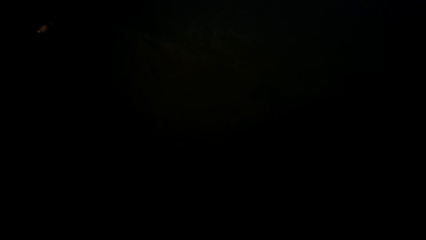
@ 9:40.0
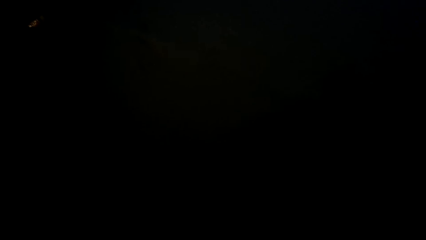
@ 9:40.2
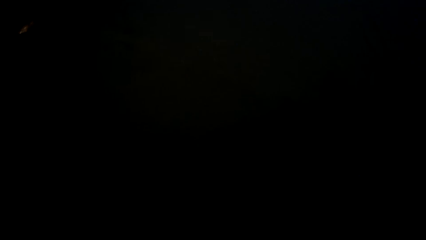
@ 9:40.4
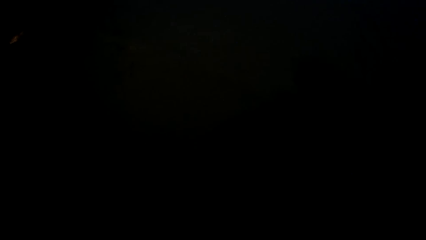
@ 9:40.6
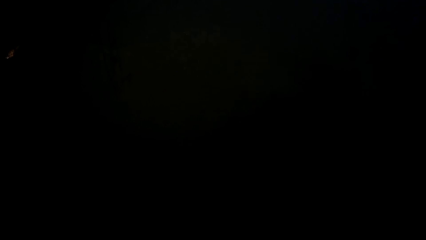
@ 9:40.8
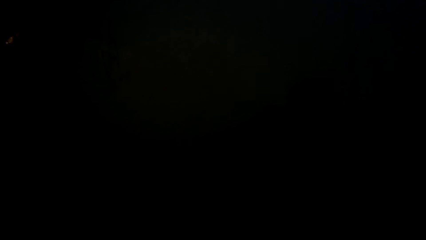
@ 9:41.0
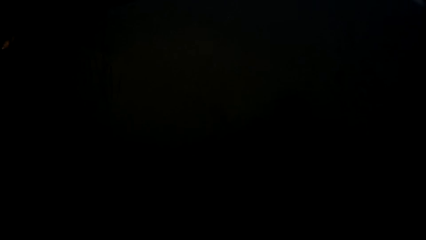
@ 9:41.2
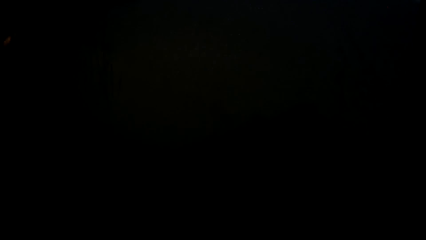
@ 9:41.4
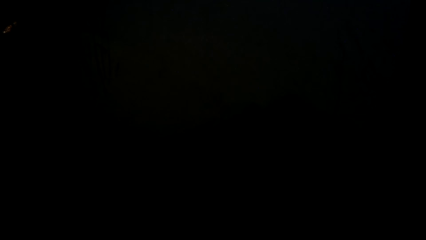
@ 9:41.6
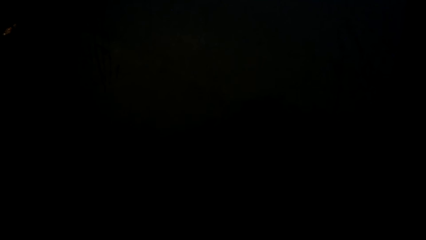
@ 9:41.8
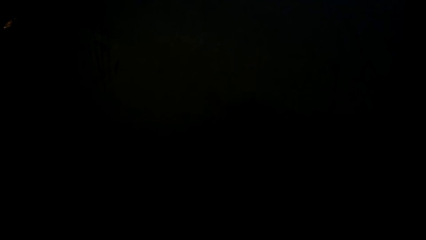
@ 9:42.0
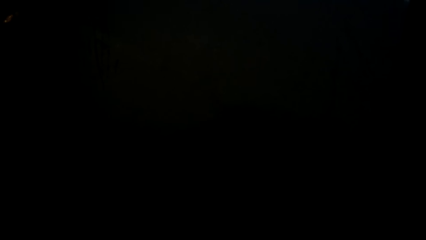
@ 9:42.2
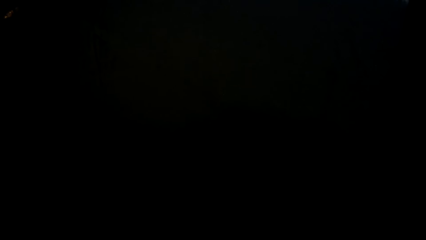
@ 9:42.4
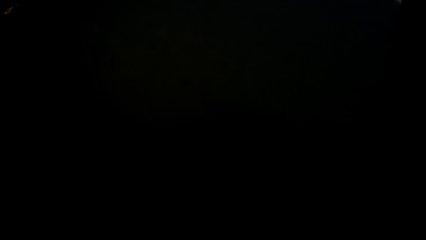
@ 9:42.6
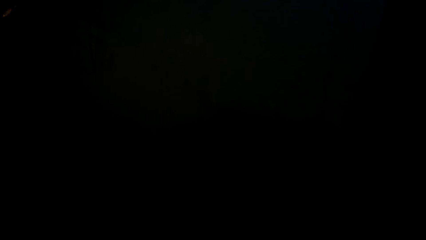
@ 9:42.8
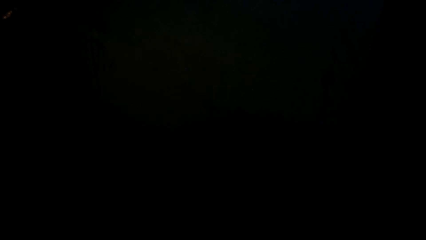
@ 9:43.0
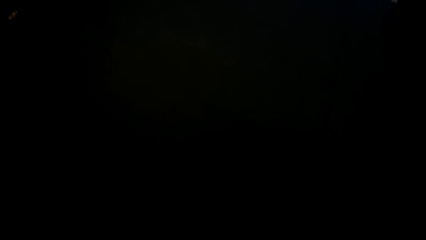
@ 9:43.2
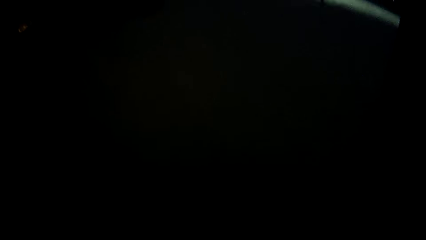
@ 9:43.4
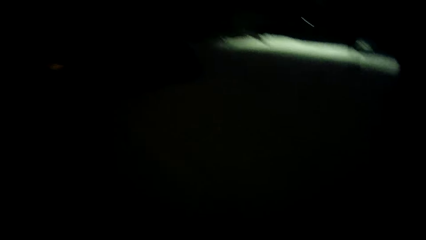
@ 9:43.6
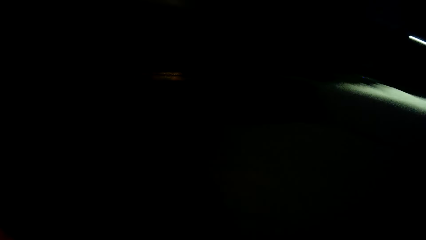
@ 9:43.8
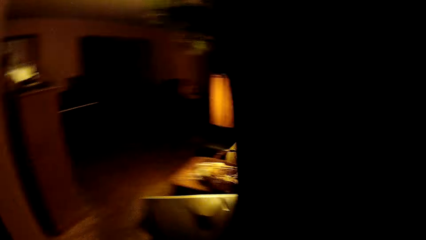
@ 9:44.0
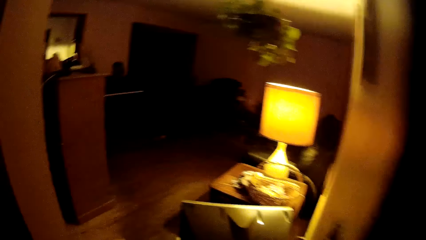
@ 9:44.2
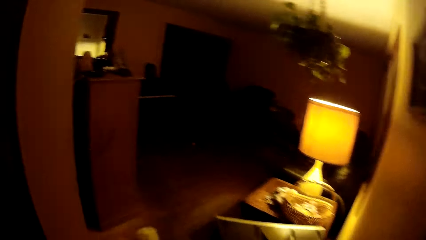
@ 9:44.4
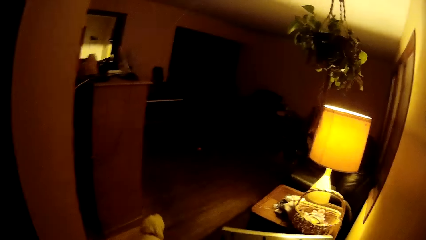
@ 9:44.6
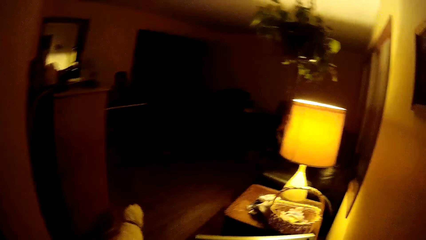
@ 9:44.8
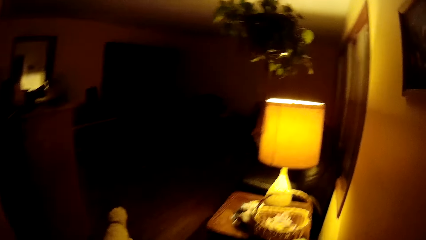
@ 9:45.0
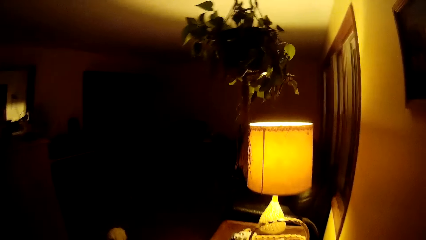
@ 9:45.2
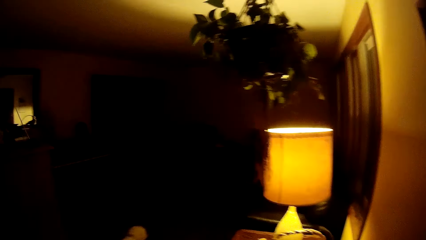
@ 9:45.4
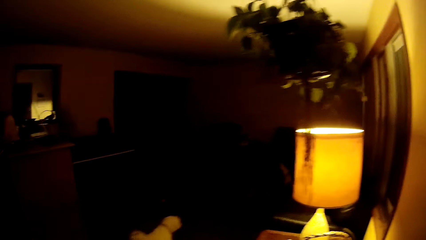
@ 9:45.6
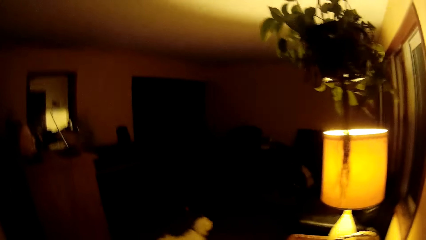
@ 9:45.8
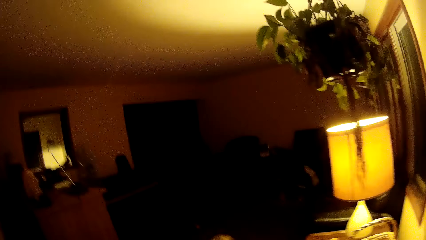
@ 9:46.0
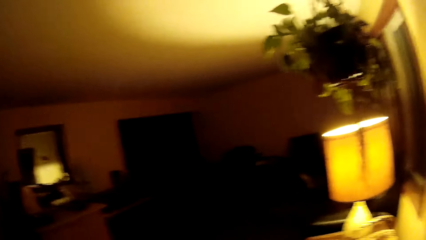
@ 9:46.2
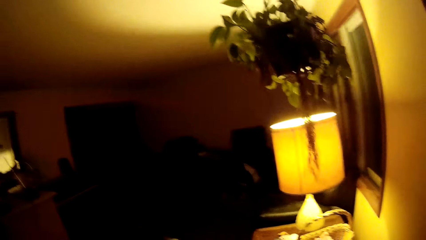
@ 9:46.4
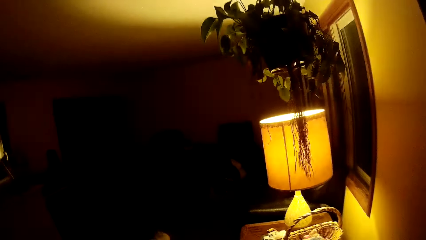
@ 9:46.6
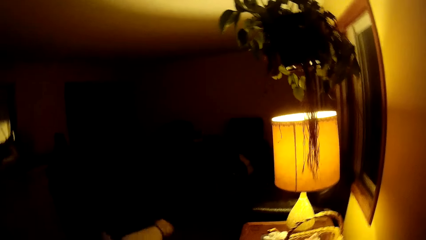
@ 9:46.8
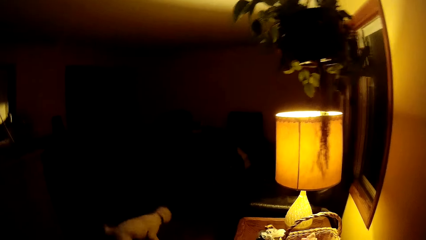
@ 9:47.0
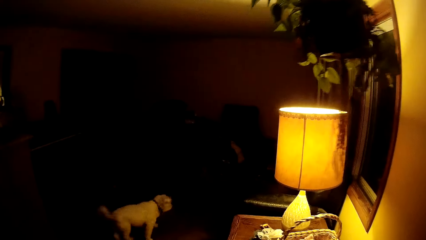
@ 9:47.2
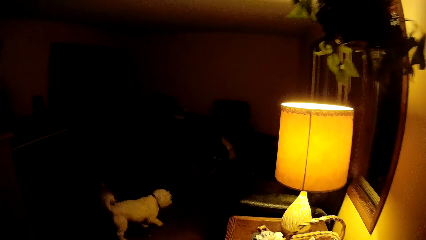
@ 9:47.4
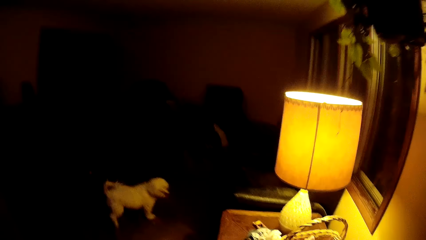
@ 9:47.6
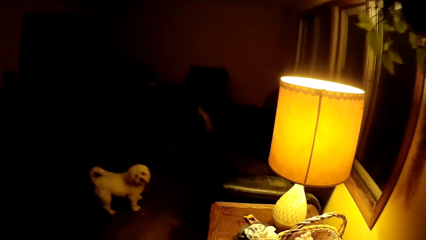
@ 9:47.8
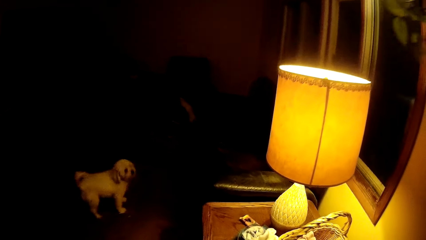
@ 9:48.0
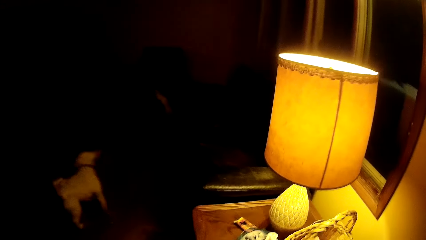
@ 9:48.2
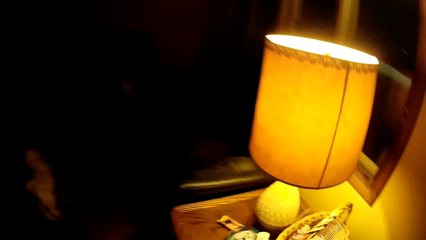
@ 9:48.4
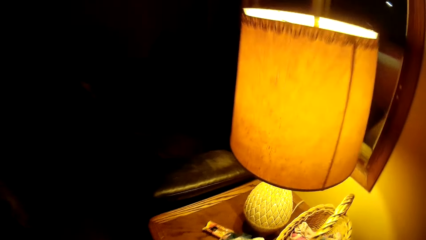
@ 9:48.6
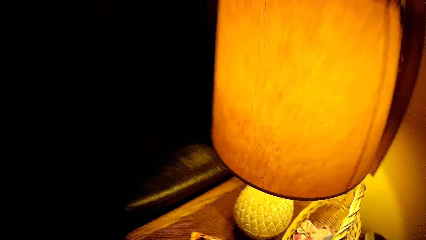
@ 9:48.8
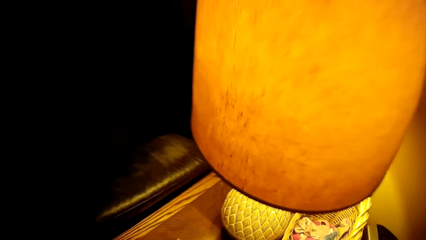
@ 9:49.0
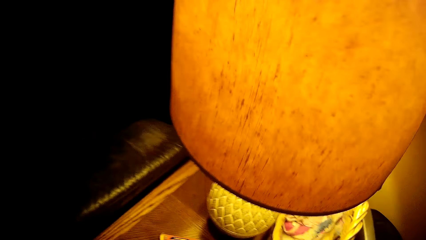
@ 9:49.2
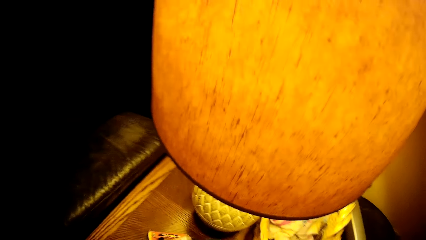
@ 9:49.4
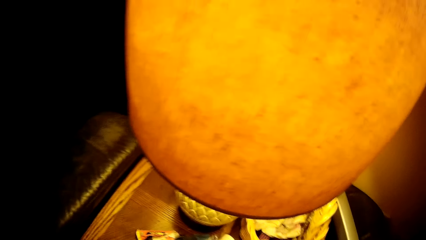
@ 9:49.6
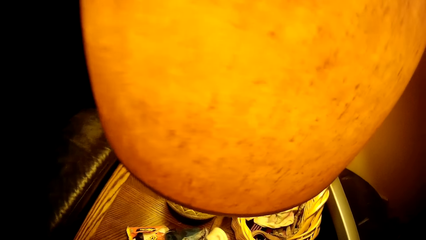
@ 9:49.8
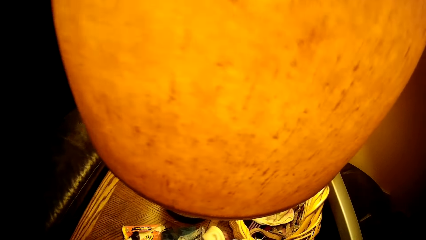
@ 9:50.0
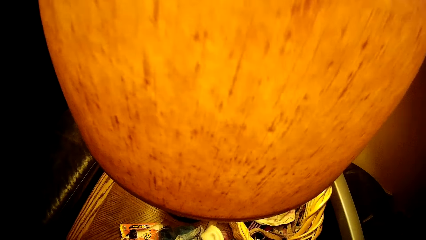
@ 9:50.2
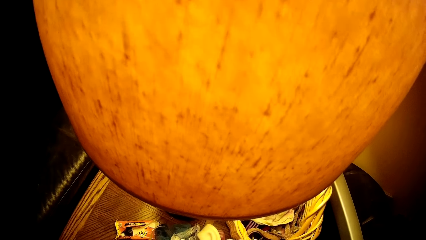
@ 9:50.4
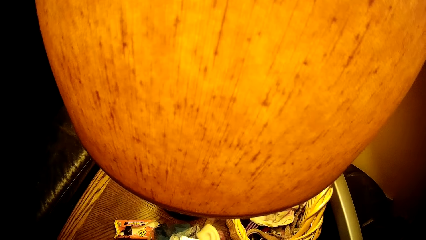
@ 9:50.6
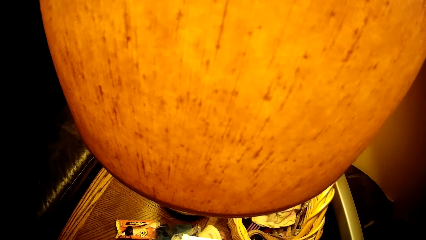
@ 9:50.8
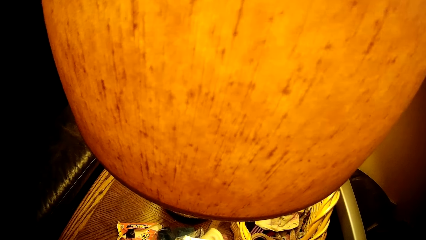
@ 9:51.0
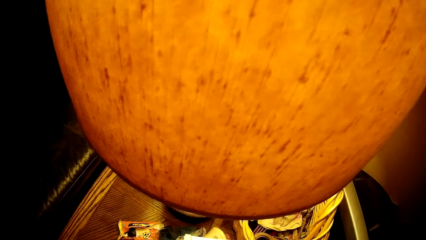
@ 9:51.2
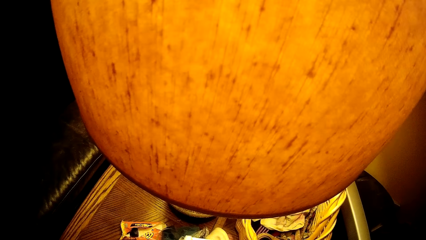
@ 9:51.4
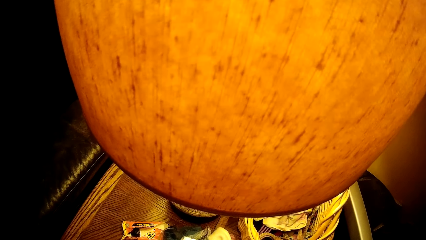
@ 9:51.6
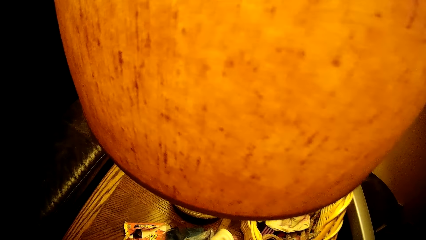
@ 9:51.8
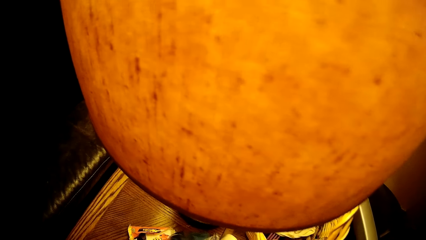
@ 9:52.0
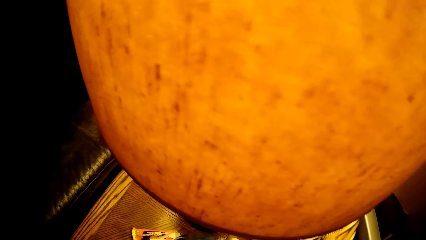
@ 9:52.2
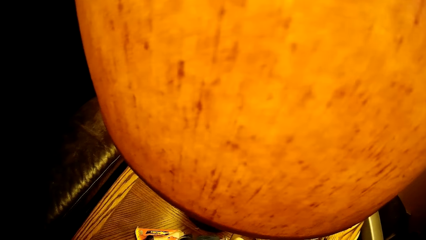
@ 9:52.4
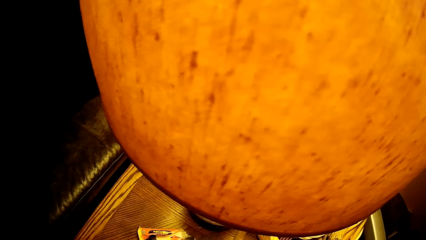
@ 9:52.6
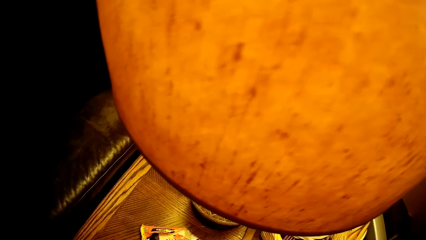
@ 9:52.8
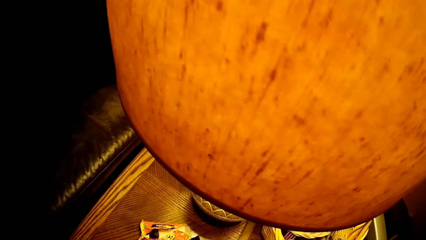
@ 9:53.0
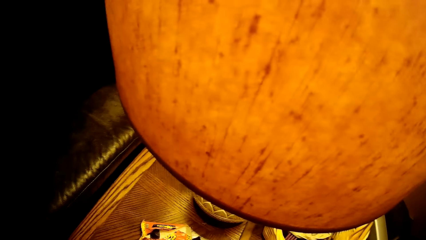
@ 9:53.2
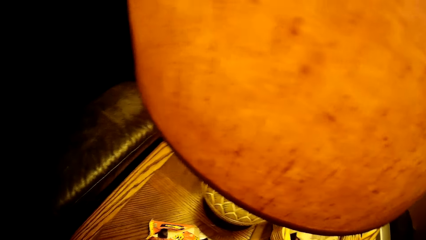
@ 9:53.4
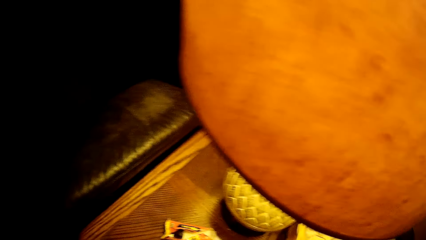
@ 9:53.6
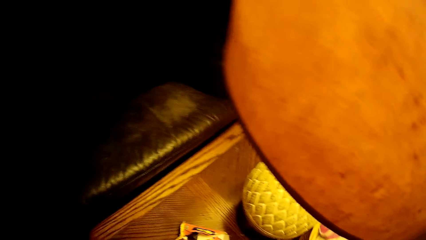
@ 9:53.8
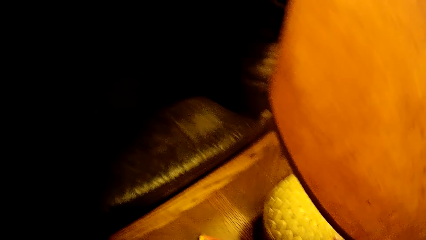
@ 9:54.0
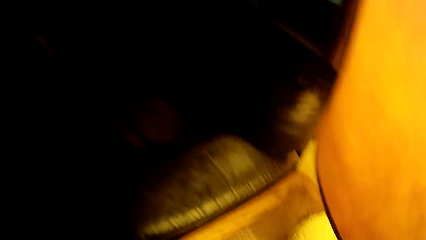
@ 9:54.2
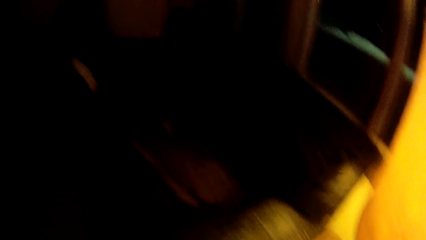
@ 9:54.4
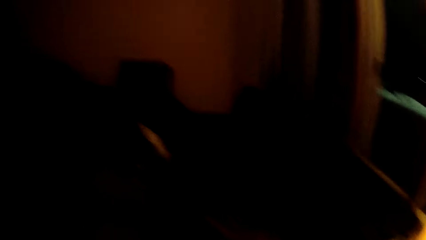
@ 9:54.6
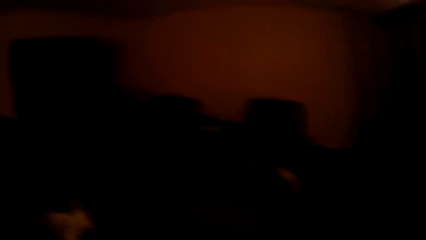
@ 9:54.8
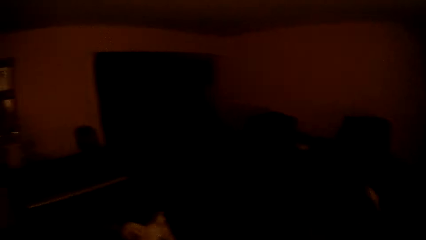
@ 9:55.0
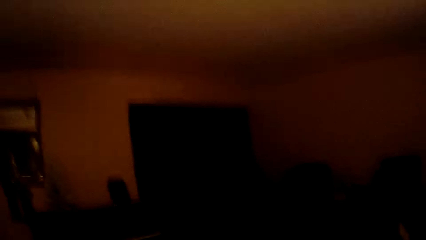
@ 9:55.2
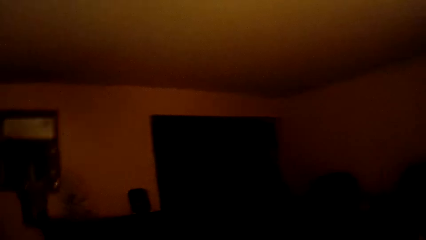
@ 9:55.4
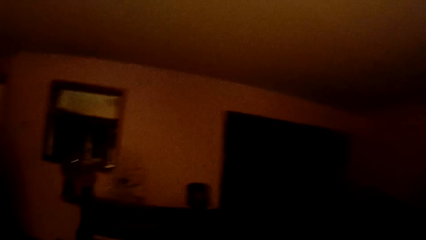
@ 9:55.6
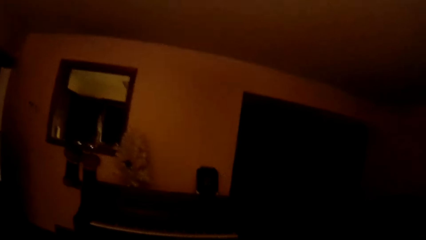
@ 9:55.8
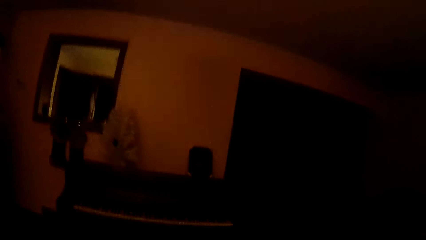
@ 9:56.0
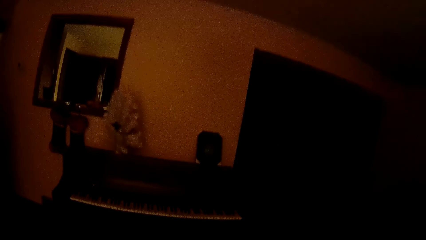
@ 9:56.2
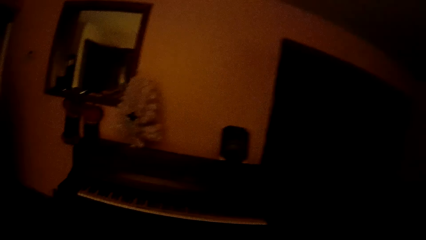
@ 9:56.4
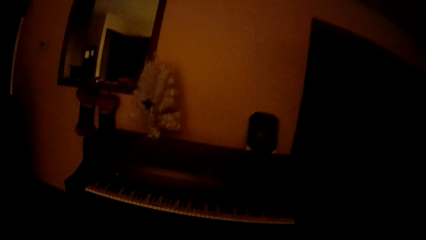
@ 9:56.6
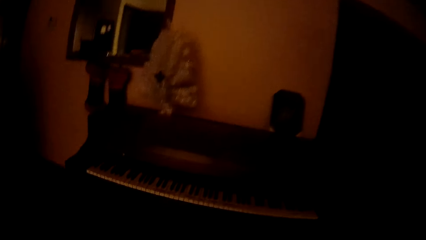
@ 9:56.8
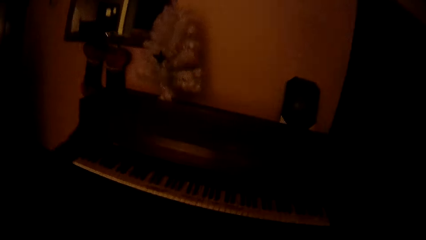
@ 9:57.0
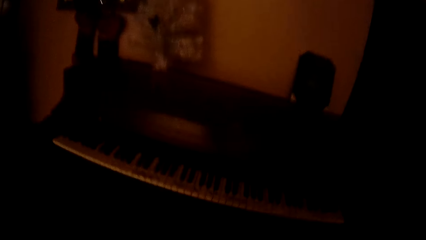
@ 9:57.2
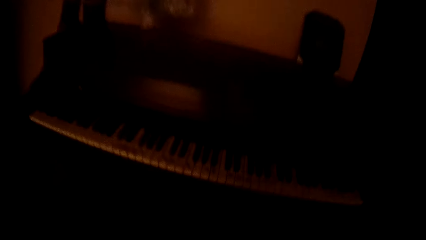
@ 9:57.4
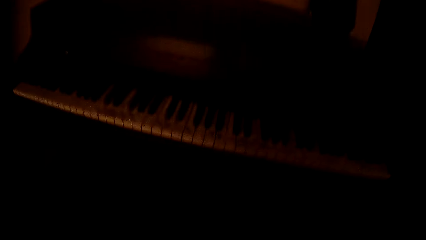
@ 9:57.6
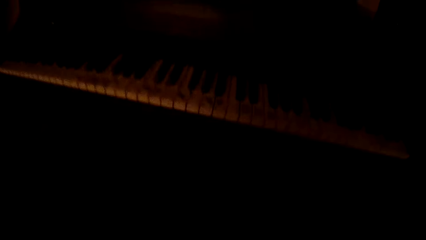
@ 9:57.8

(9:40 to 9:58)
The camera wearer stands outside in the dark. They walk back into the house. A dog runs into the sitting room. The camera wearer walks along a corridor. The dog runs round the sitting room. The camera wearer looks at the dog. They stand near a table lamp. They look around in a room.
